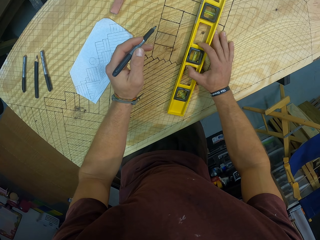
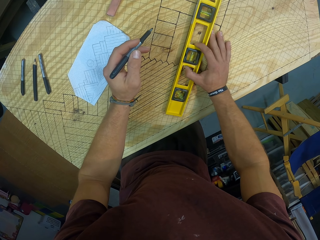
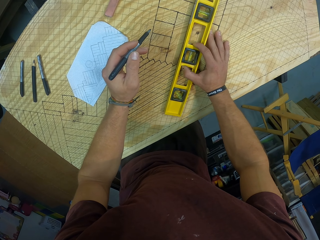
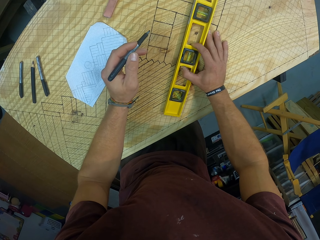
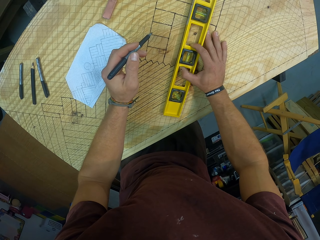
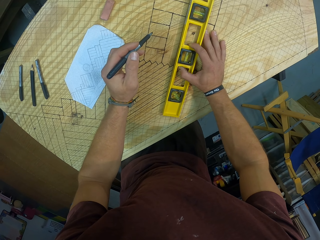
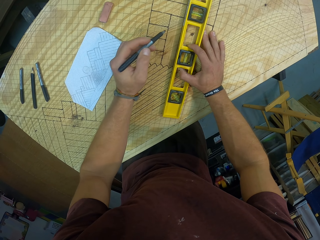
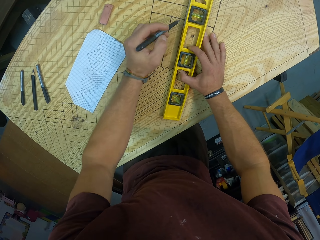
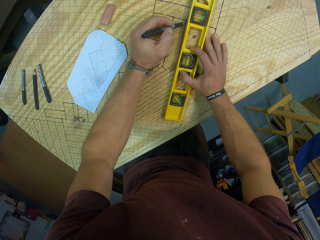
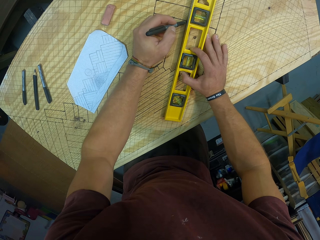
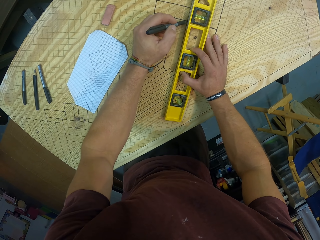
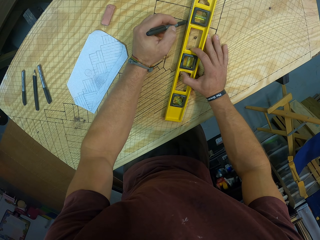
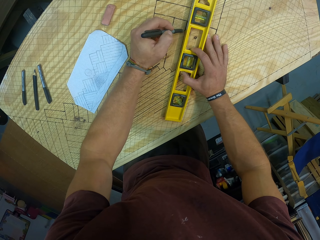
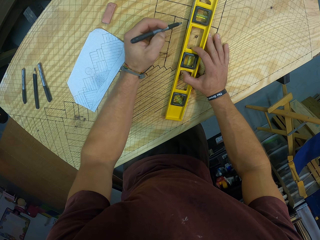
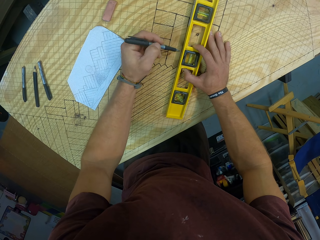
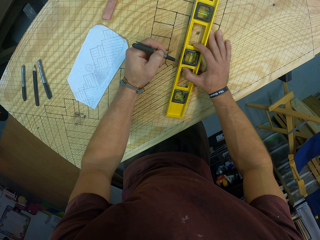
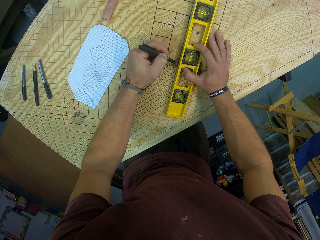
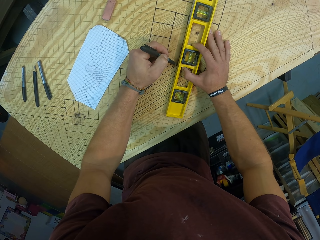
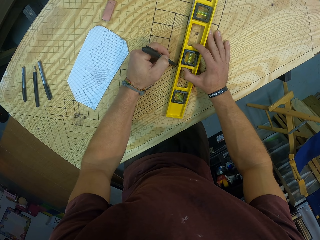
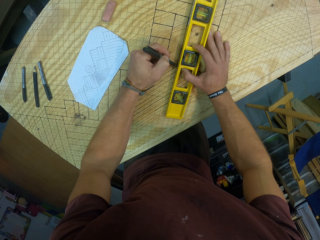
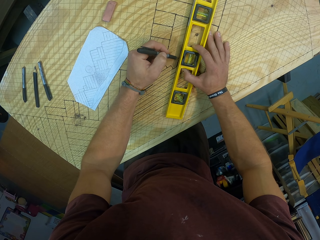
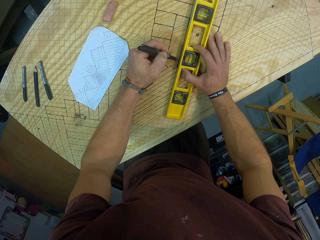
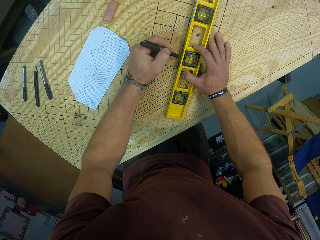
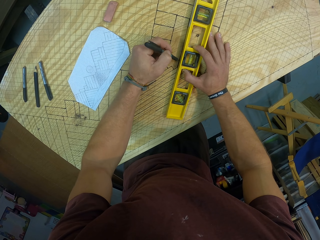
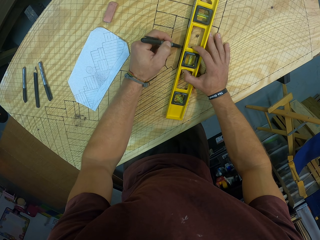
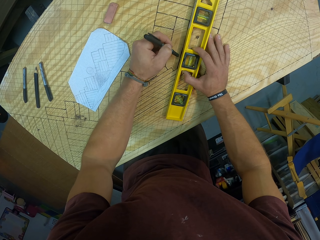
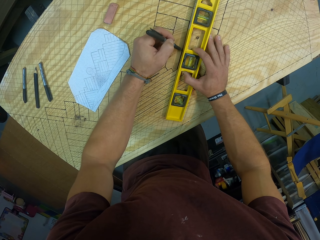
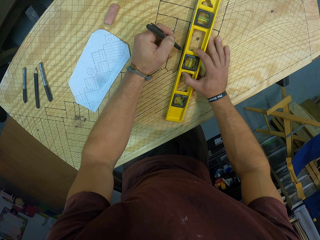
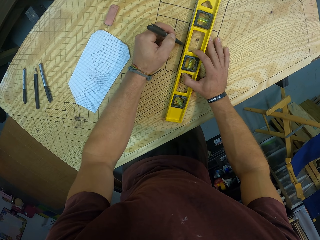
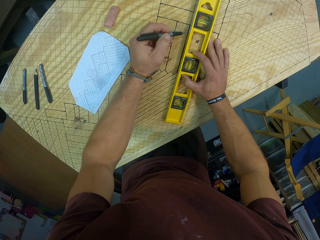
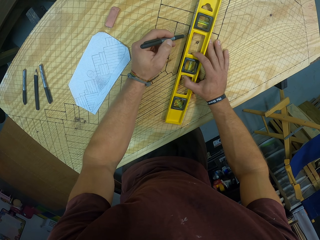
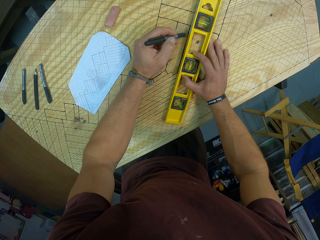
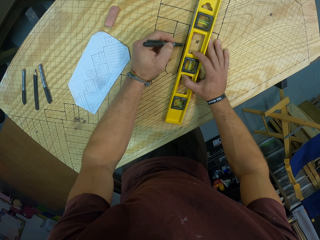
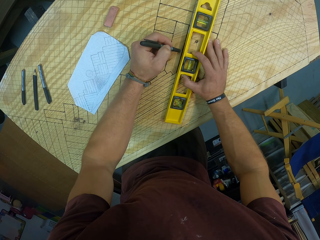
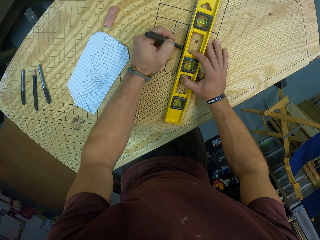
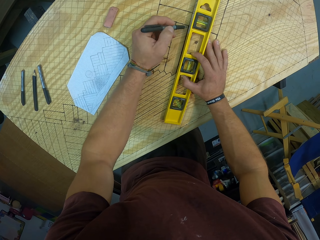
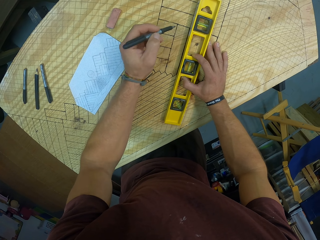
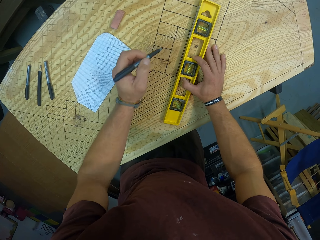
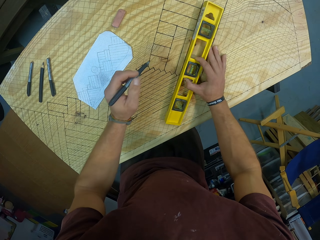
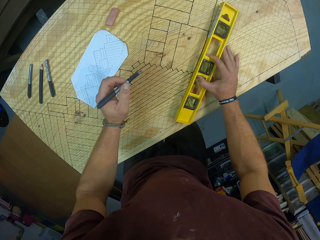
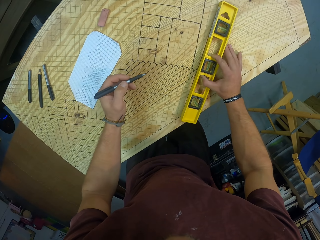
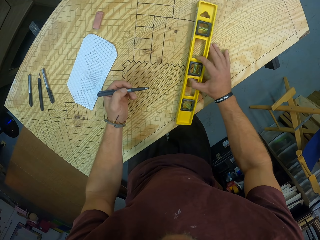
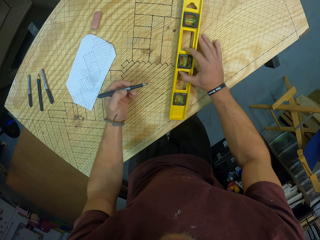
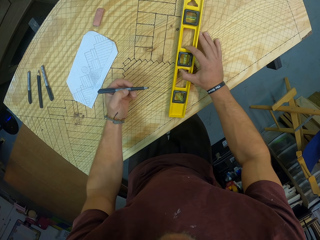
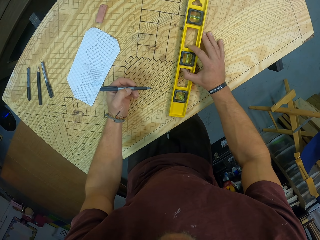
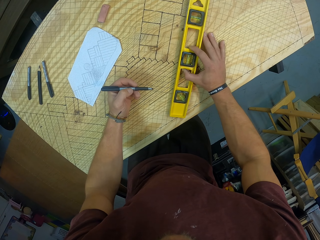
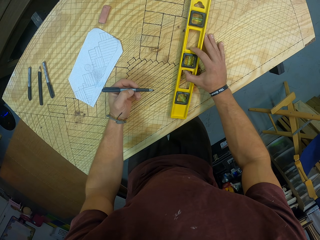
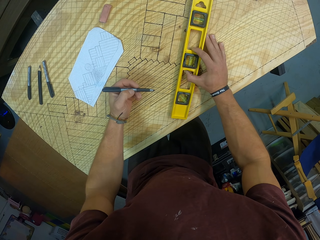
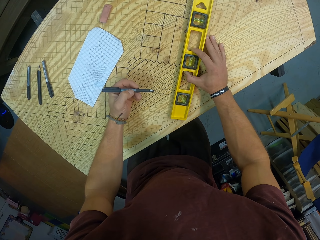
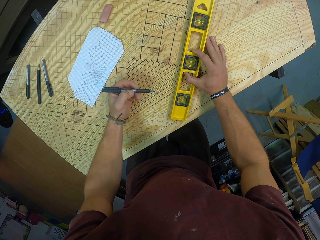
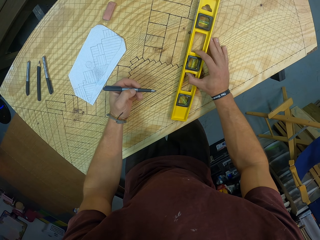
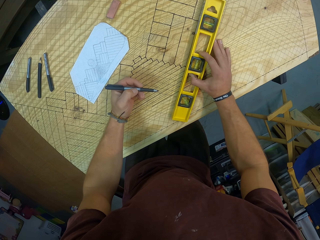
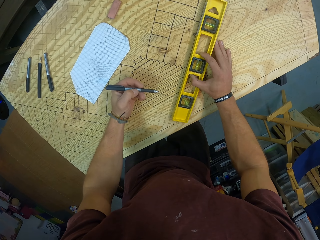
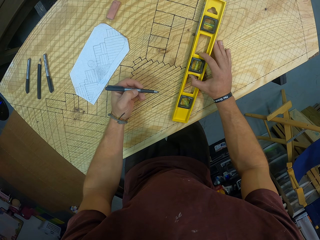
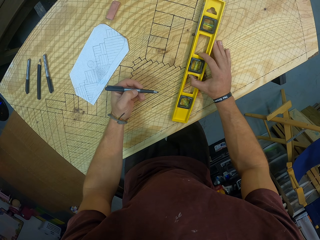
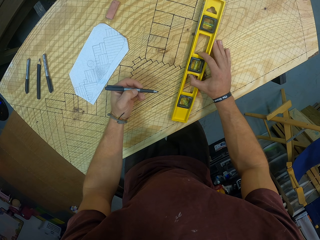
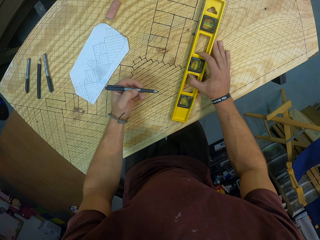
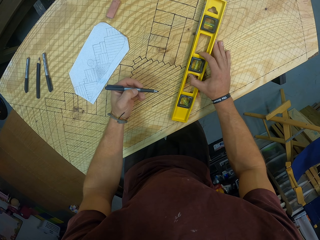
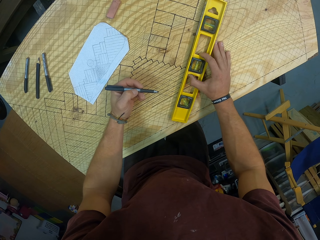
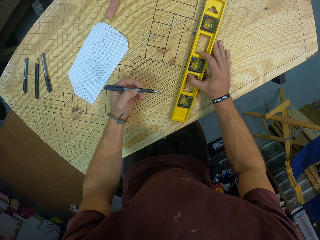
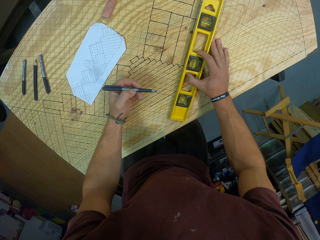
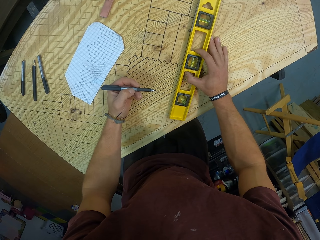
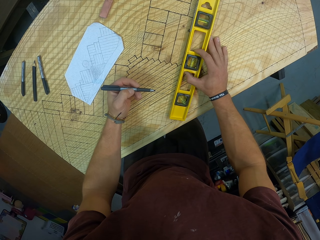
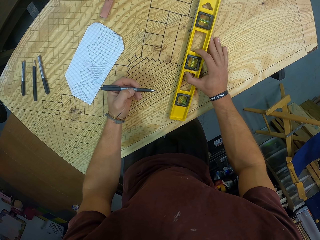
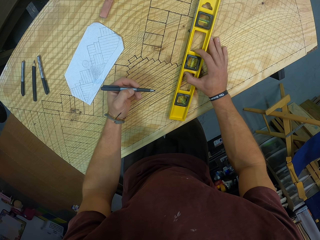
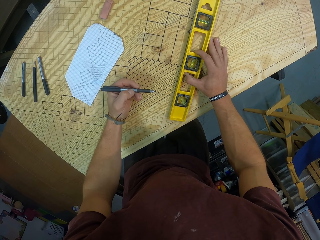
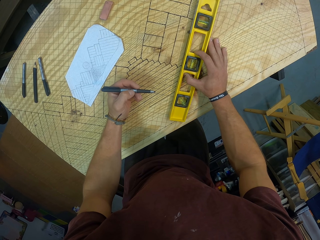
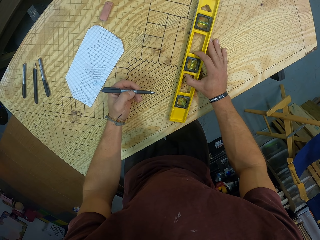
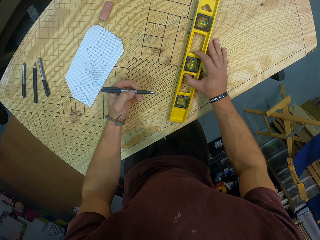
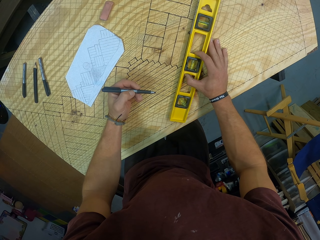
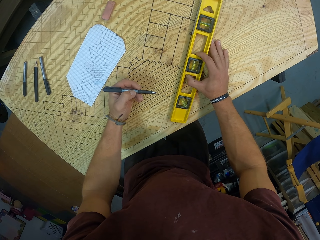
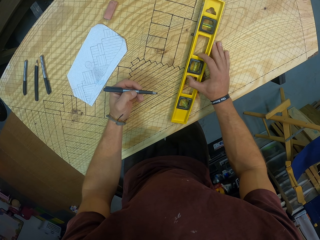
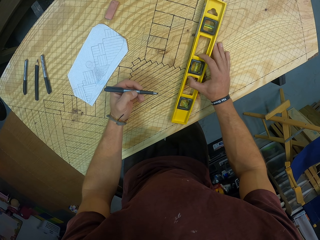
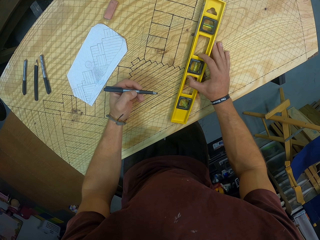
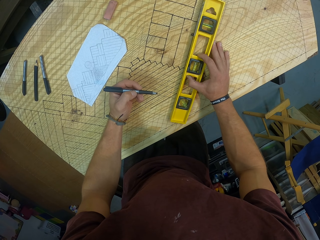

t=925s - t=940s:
The camera wearer draws the design on the wood with the marker or pen in his left hand and the line level in his left hand. He draws the pixels with the pen.

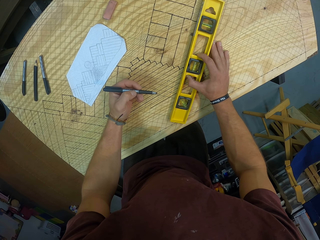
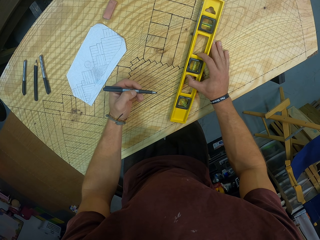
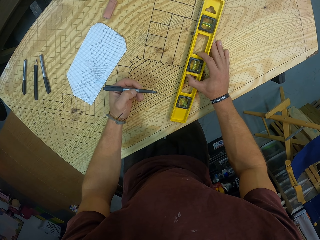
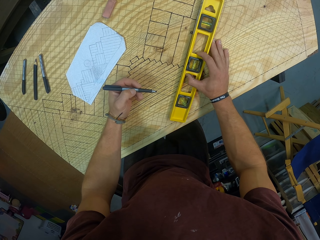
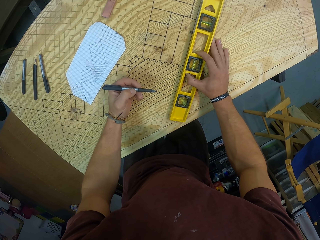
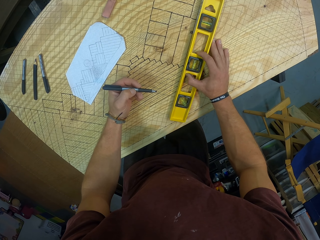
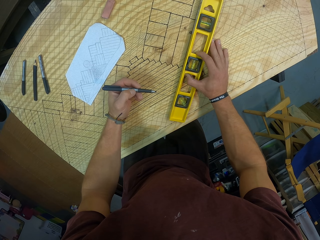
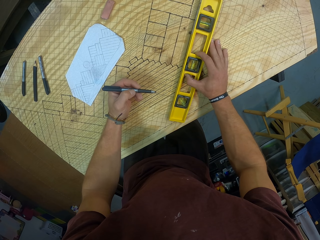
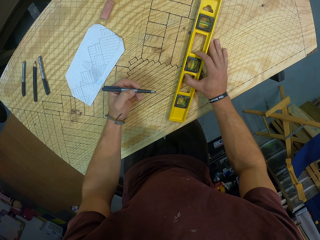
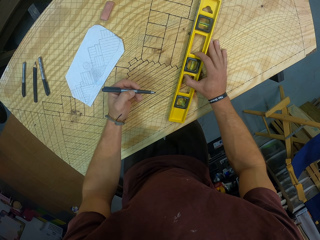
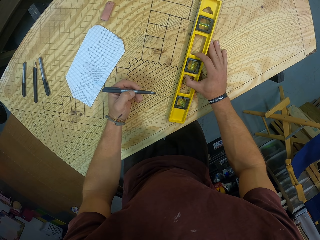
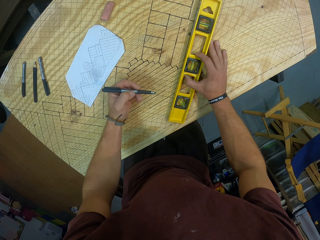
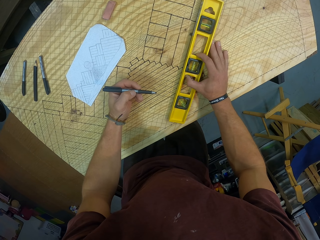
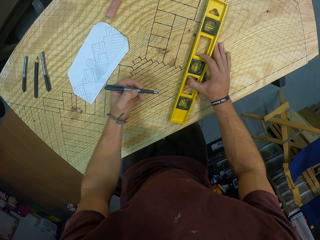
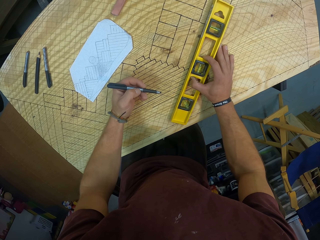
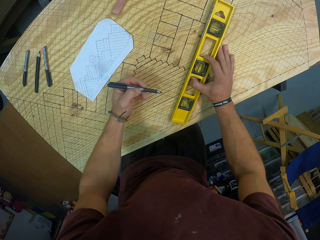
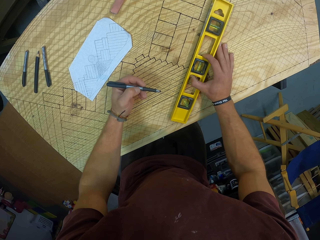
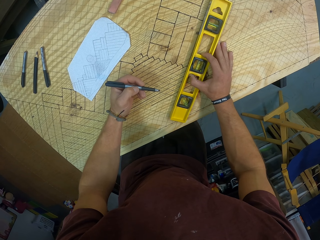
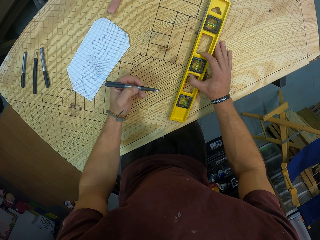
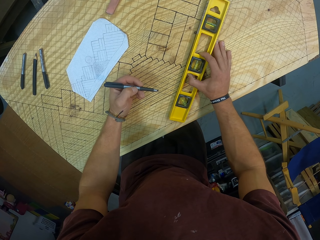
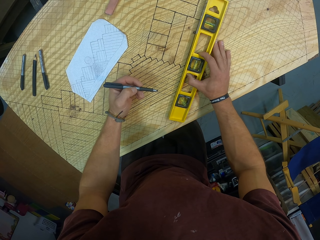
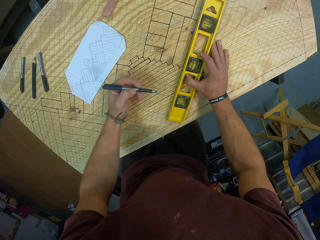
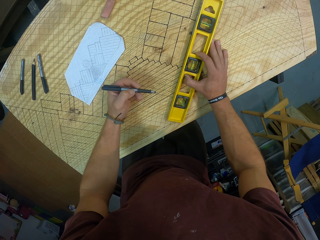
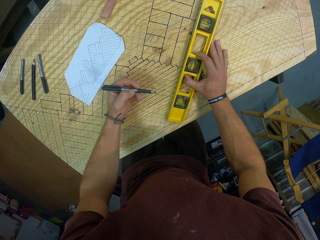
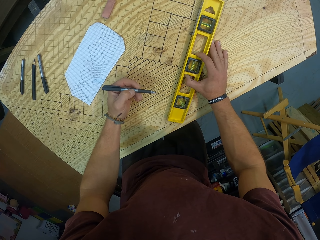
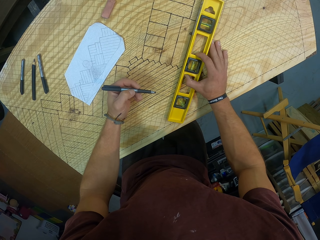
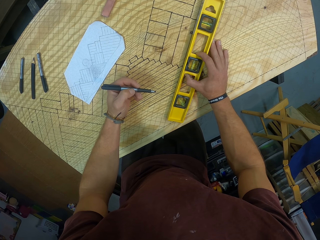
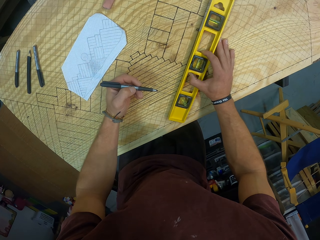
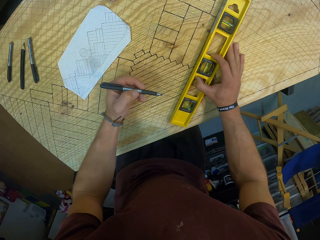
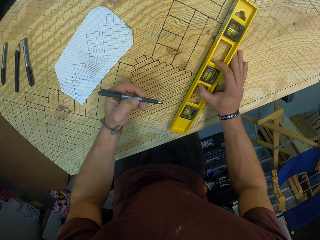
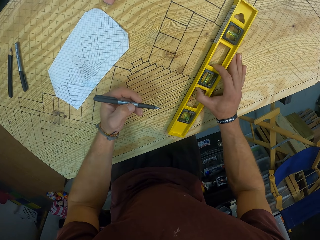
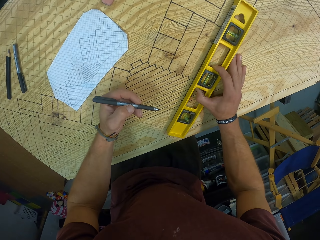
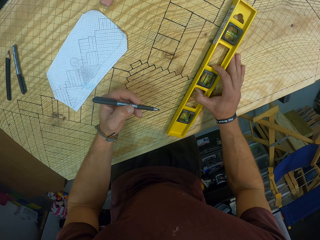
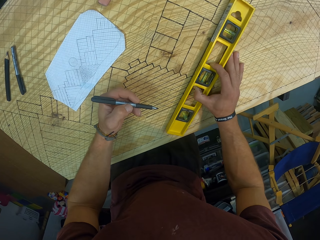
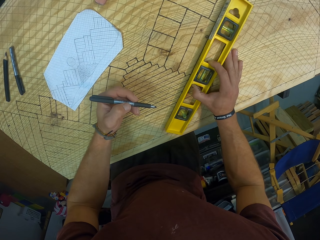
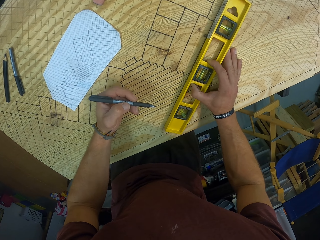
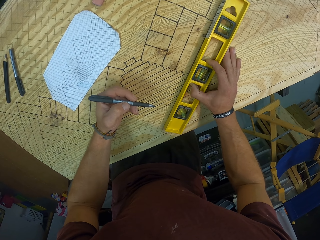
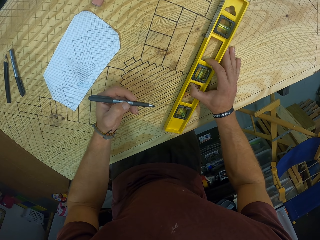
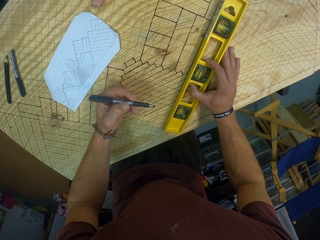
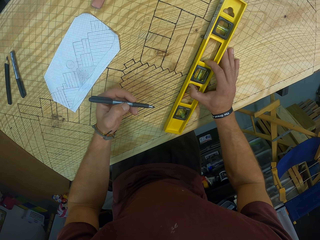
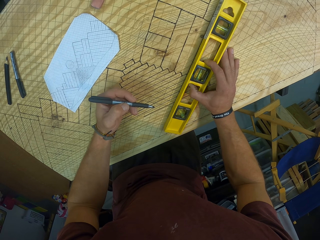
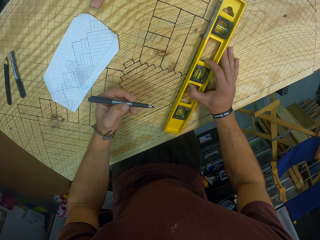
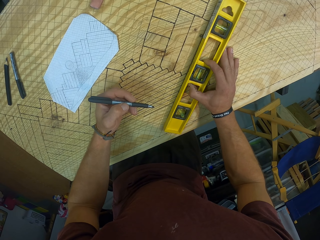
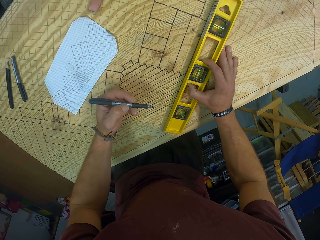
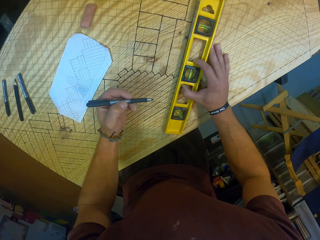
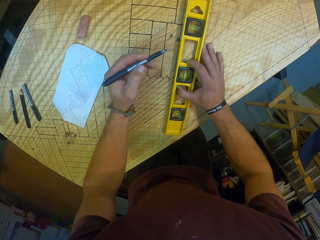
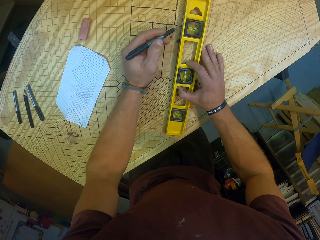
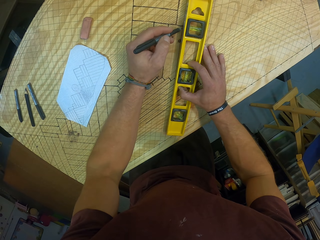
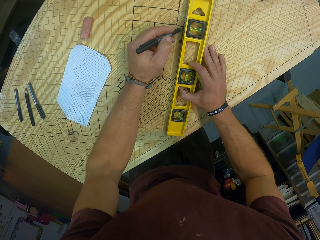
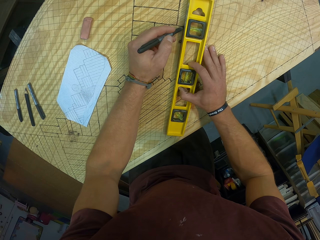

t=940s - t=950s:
The camera wearer pauses.
